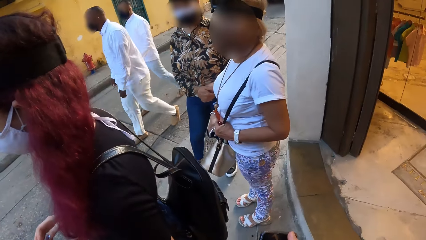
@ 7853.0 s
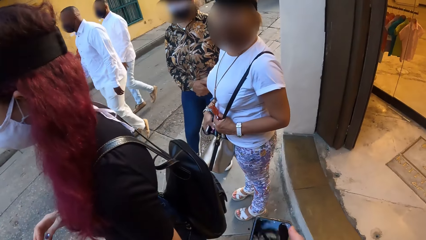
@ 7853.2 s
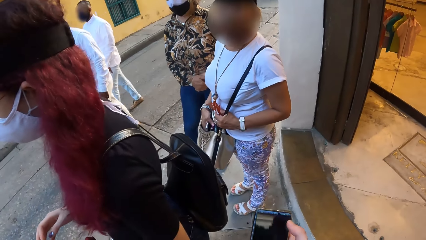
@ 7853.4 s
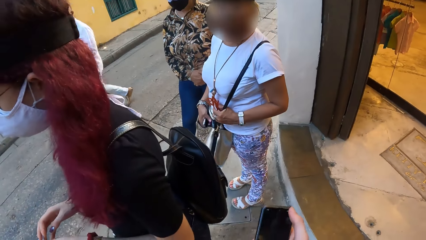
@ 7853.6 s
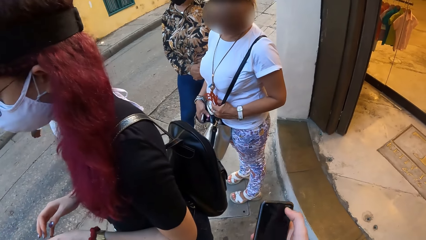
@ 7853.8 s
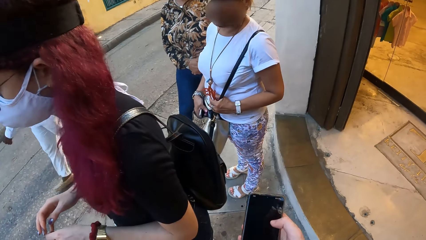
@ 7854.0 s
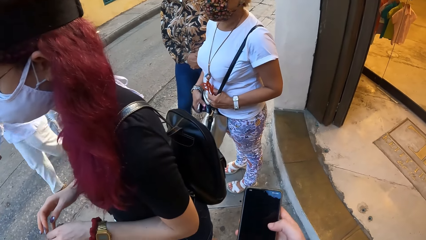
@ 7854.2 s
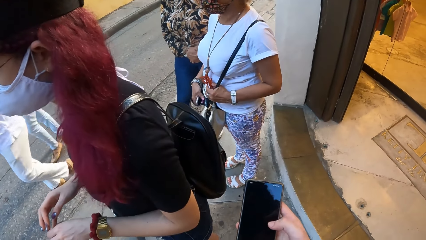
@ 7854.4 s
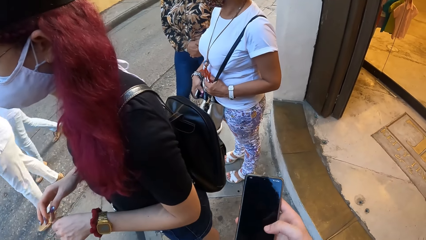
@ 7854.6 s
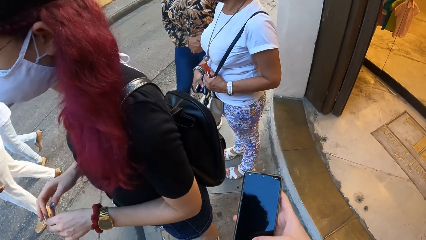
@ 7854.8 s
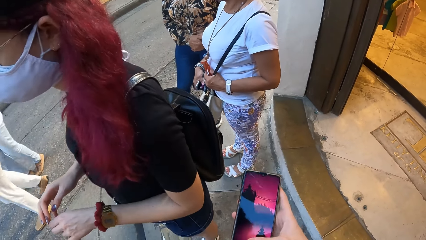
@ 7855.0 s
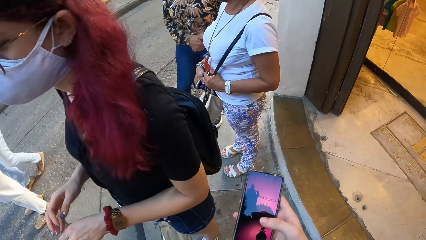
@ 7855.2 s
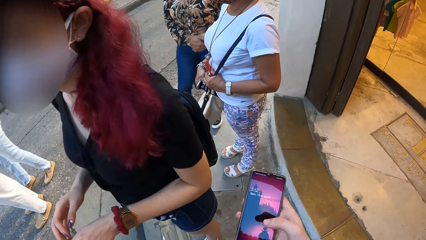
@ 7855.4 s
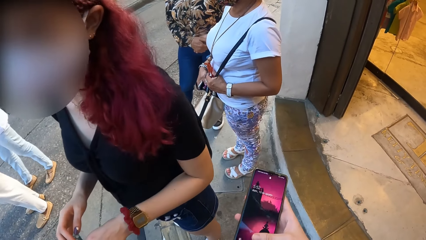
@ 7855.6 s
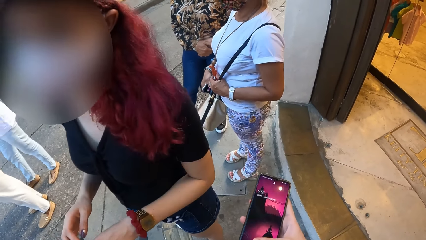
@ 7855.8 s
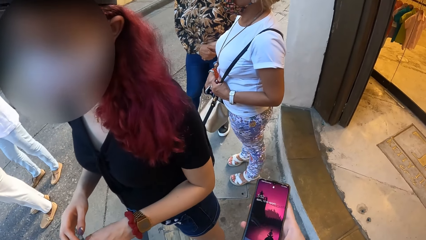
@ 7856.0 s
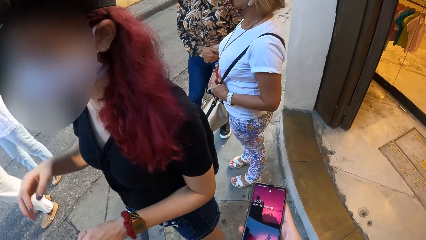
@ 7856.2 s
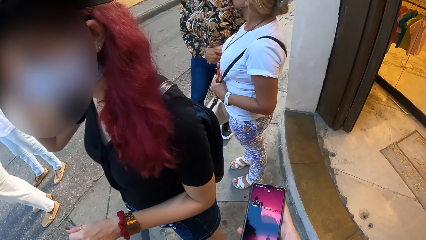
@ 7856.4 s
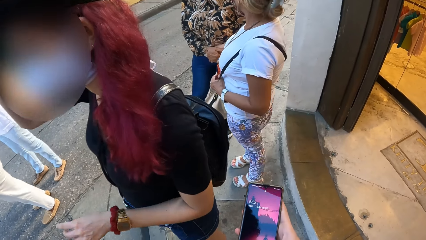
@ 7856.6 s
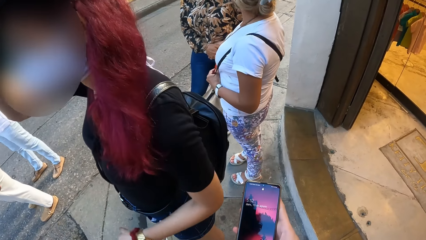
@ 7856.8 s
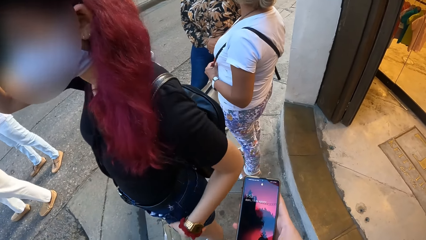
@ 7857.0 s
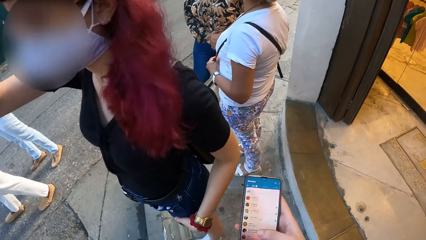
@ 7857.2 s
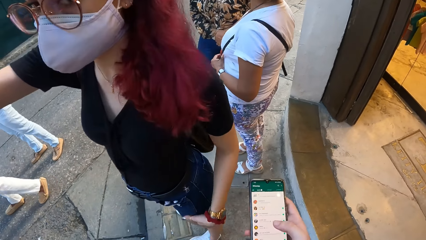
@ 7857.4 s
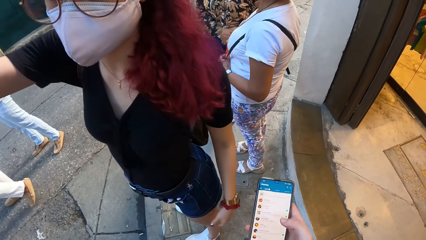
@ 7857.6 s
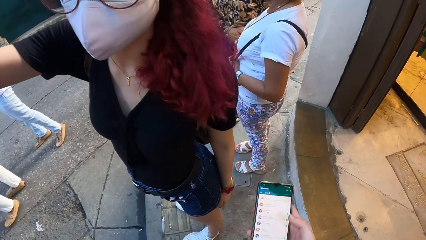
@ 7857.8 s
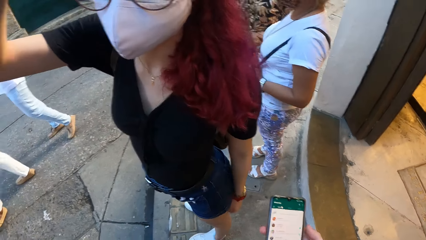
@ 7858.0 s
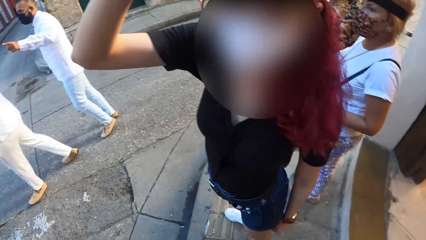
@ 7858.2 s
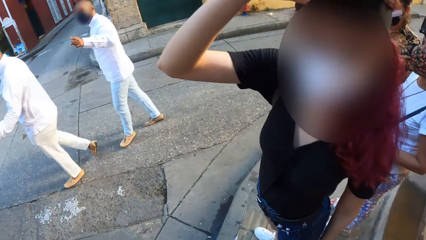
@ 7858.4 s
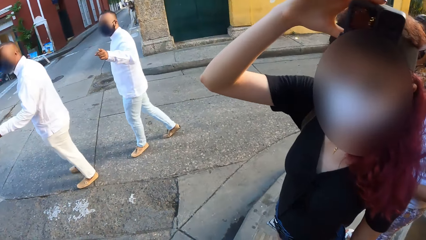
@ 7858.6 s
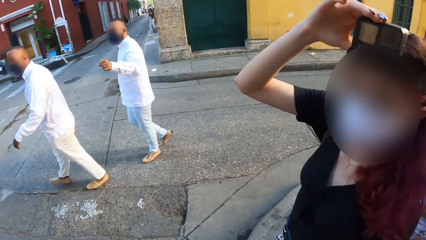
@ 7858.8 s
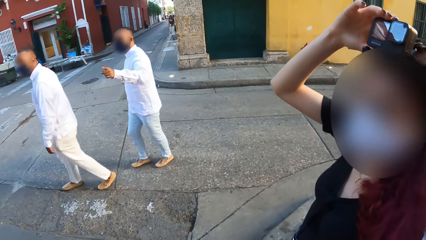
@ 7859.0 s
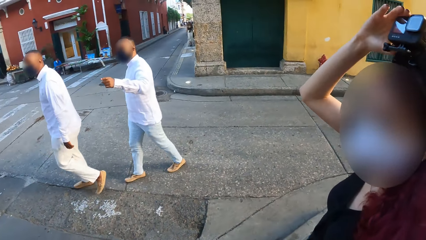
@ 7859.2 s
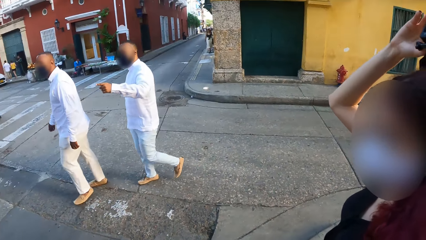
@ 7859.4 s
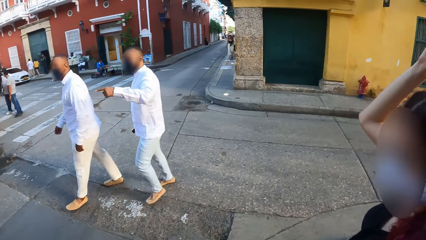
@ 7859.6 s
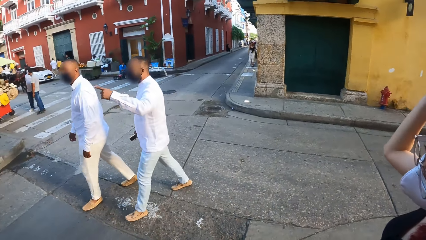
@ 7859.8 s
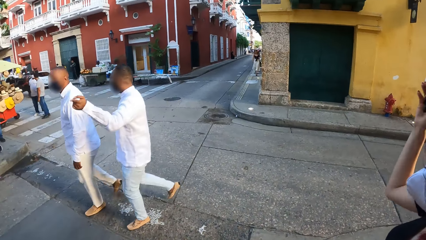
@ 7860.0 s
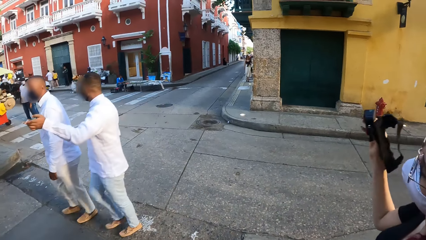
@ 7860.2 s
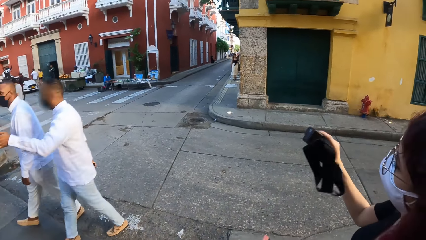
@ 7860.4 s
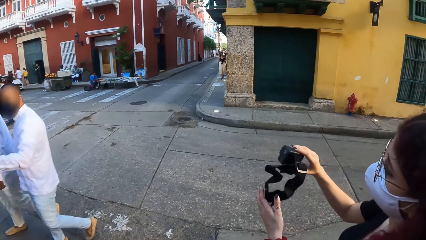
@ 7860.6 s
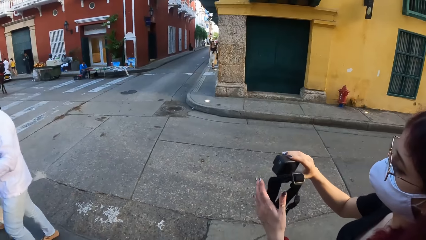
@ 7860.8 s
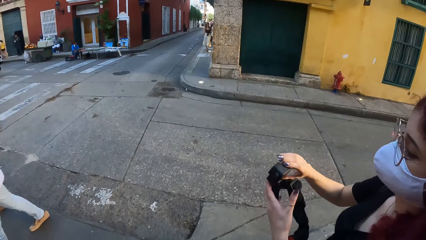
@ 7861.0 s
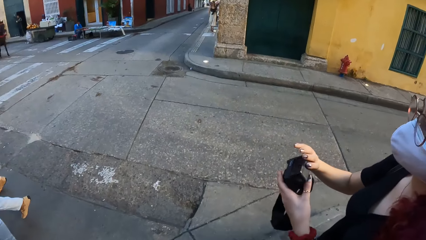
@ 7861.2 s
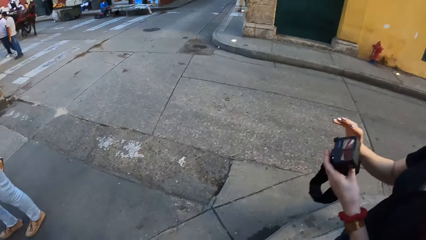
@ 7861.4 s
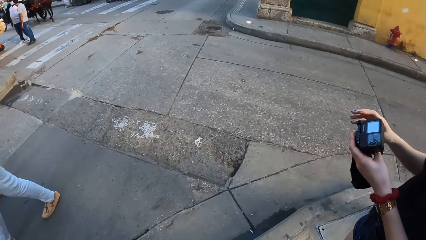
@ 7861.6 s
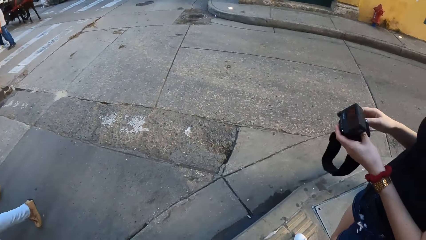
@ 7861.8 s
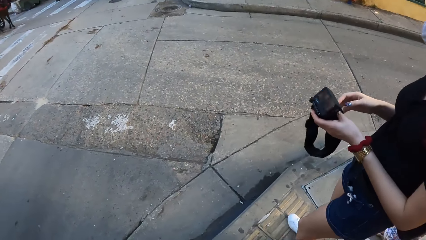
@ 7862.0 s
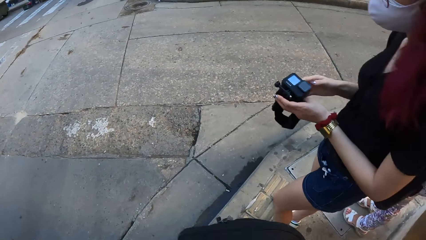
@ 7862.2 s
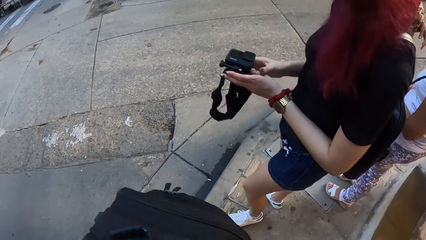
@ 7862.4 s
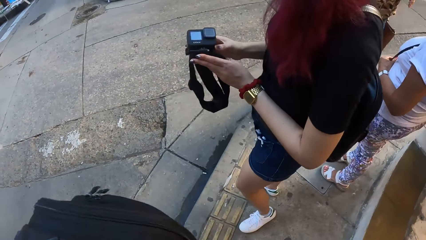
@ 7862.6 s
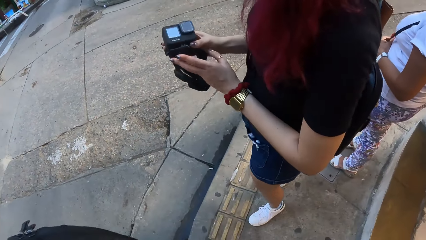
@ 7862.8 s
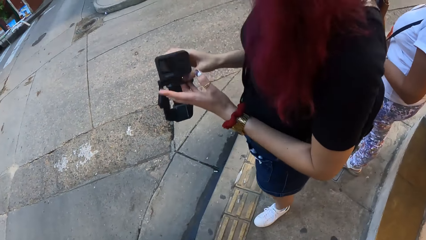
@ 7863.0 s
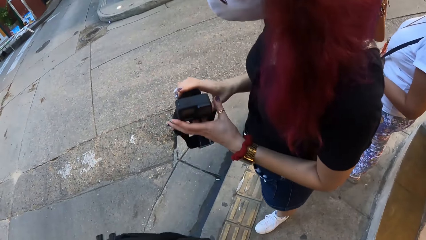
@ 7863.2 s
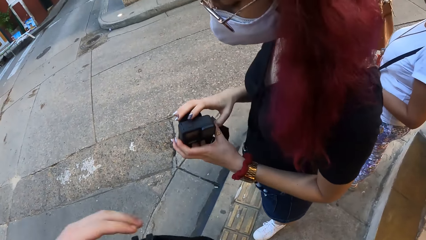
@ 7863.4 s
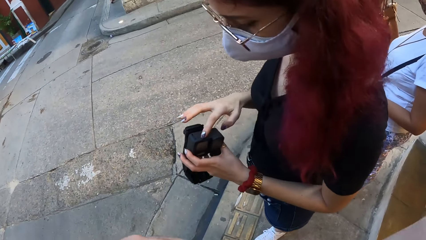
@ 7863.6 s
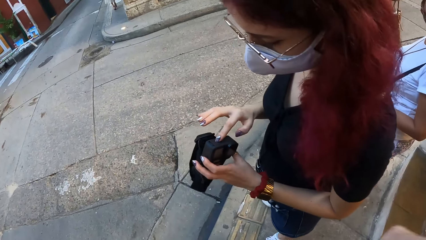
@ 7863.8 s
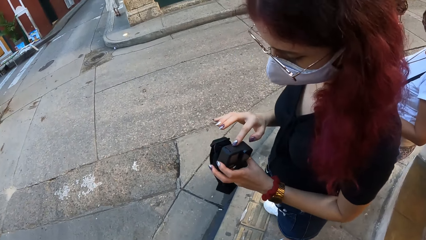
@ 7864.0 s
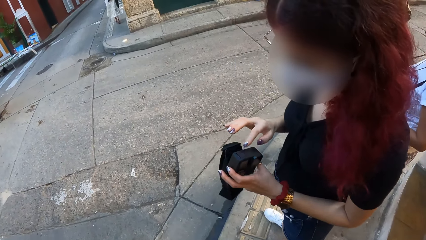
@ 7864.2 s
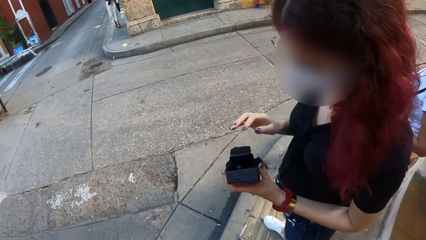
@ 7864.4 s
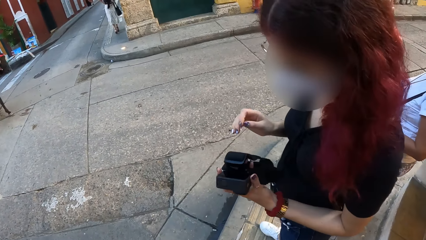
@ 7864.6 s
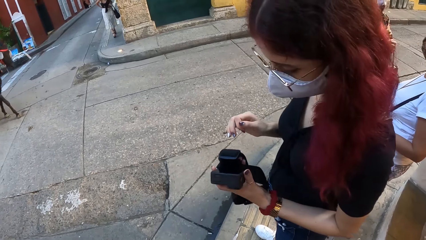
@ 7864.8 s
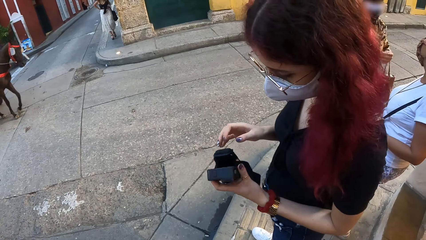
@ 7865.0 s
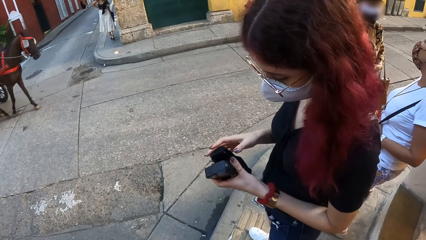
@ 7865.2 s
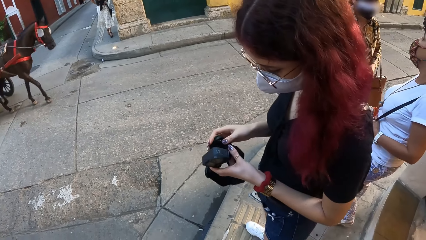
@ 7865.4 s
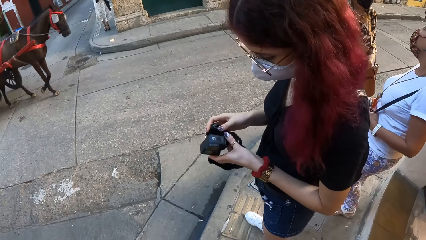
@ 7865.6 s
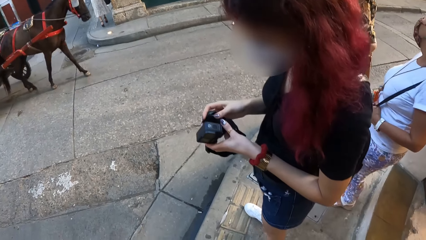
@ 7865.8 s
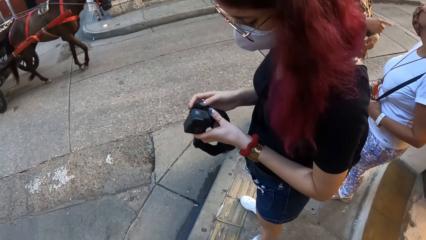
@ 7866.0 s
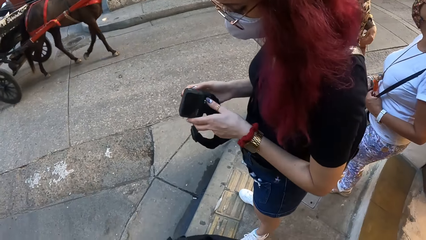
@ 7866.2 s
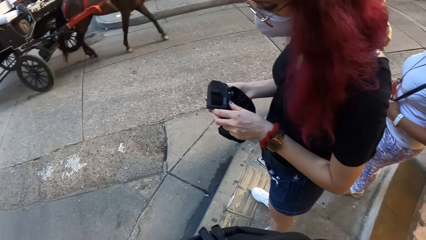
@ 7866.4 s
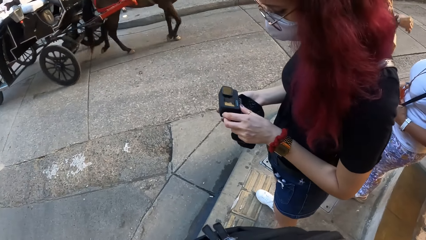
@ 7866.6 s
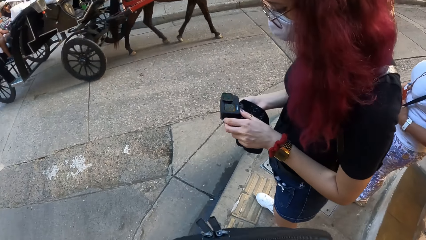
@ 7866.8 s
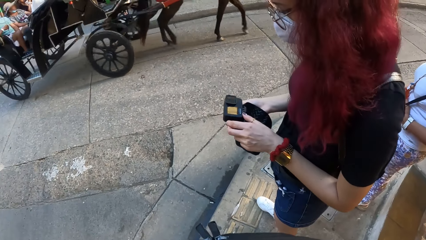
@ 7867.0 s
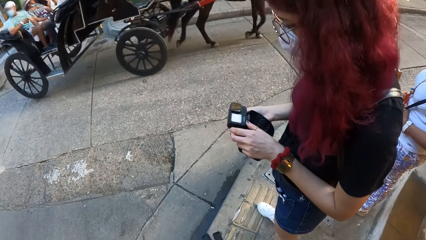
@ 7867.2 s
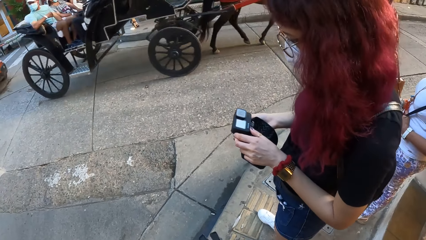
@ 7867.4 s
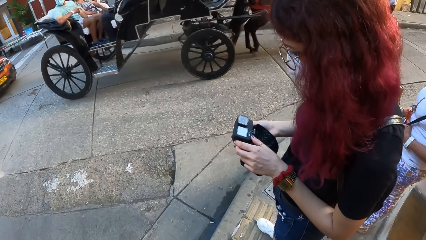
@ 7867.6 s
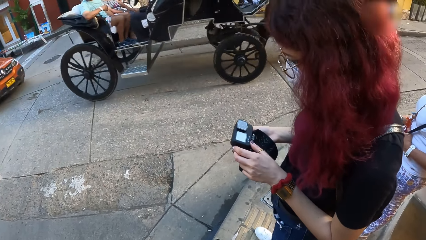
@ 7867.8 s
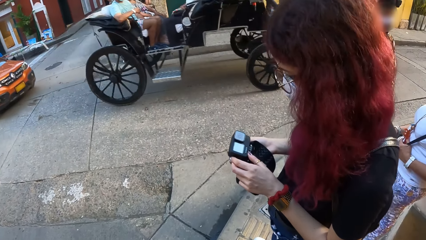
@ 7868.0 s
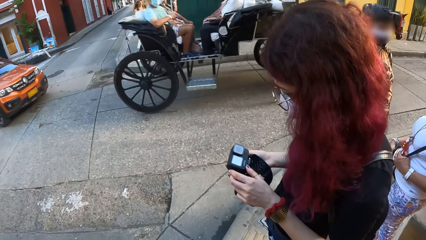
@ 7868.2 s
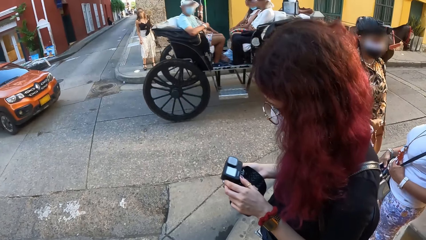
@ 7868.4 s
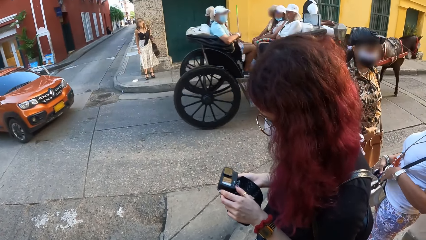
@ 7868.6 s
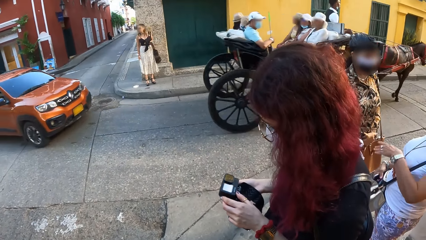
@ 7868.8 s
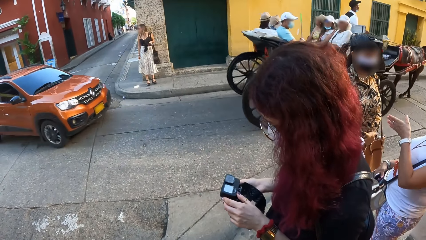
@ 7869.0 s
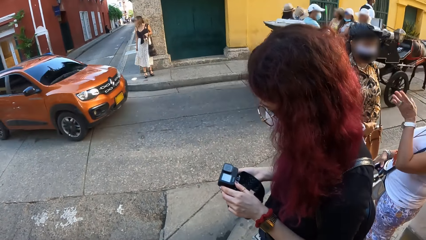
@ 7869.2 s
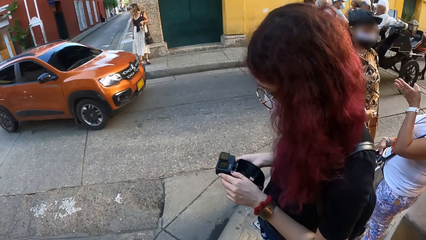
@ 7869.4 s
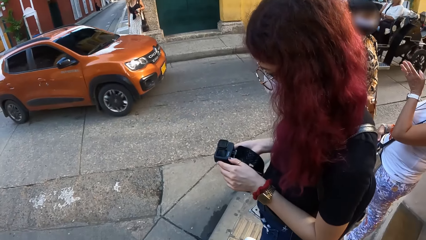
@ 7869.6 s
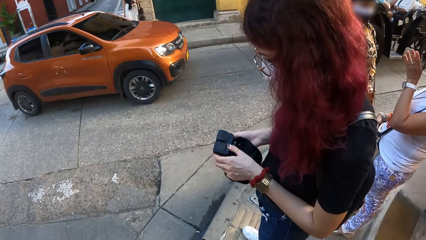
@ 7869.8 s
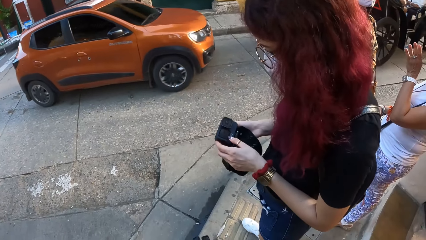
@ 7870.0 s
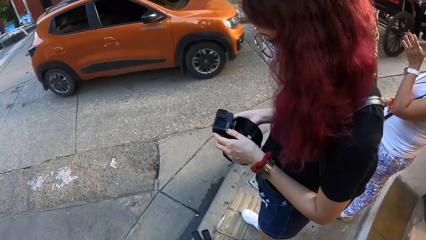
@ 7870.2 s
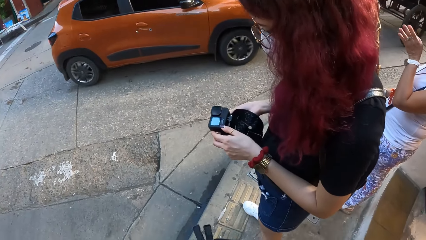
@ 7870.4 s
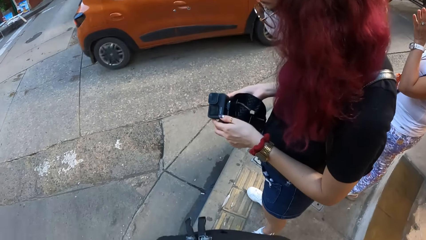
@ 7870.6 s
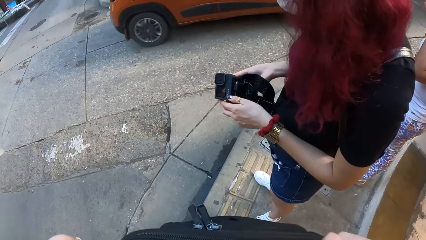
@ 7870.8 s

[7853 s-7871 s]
The camera wearer operates the phone with her right hand. A person stands. The camera wearer interacts with the woman on the walkway. The woman looks at the camera wearer. The woman touches a camera on her head with her right hand. The woman places her left hand on her left thigh. The camera wearer looks around. A man points at a road with his left hand. The woman removes the camera on her head with her right hand. Another man walks past the camera wearer on the road. The first man walks past the camera wearer on the road. The woman holds the camera with both hands. The camera wearer picks up a bag. She raises her hand. The woman holds the camera with her left hand. The woman holds the camera with both hands. The camera wearer picks up the bag. A horse carriage rides past the camera wearer on the road. Another woman gesticulates with her left hand. A brown car drives past the camera wearer on the road.
